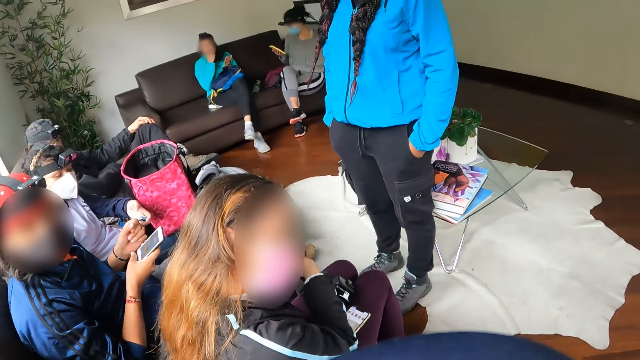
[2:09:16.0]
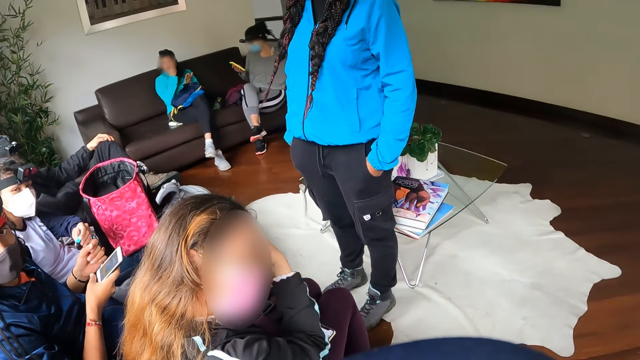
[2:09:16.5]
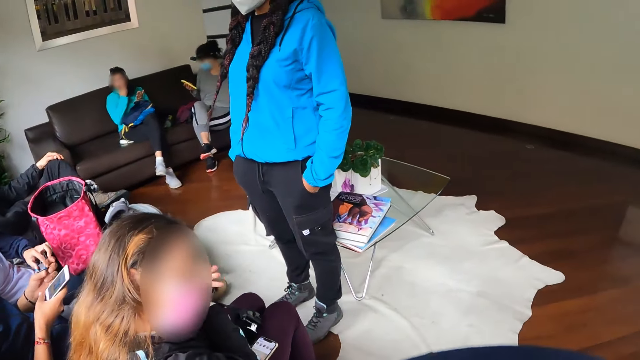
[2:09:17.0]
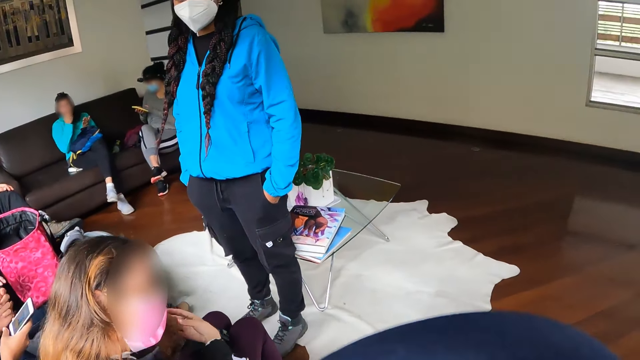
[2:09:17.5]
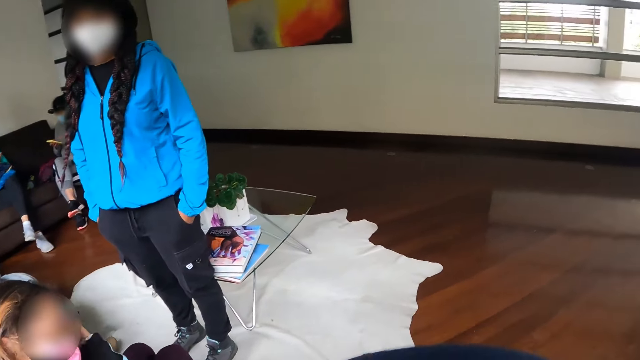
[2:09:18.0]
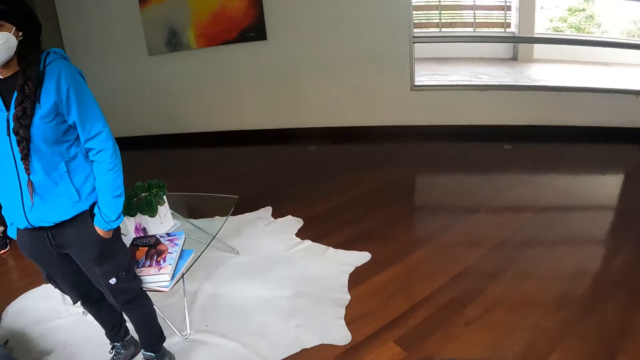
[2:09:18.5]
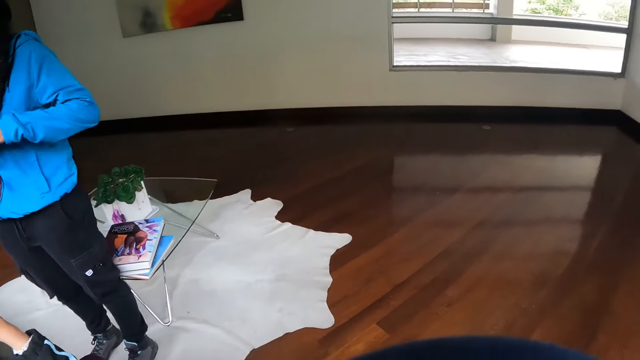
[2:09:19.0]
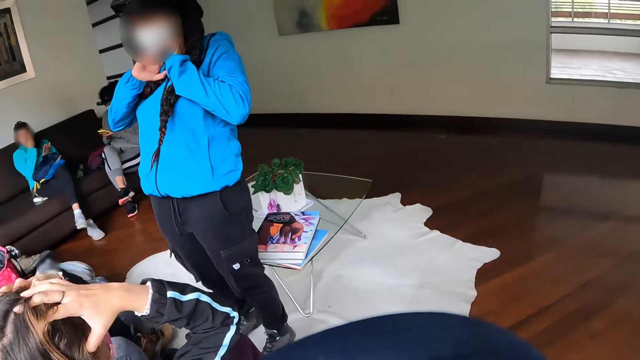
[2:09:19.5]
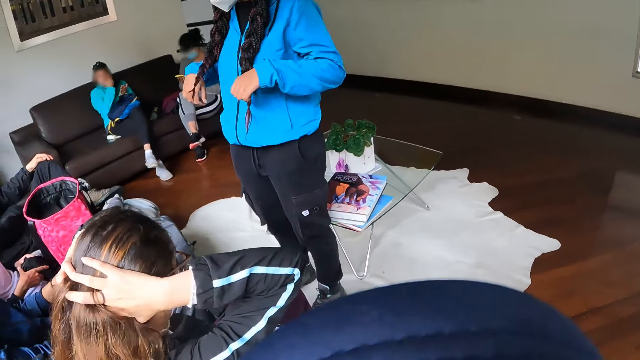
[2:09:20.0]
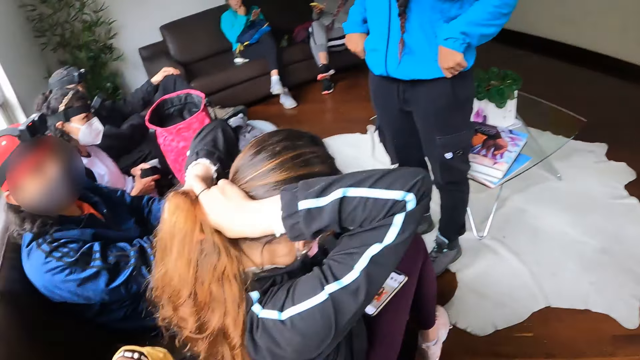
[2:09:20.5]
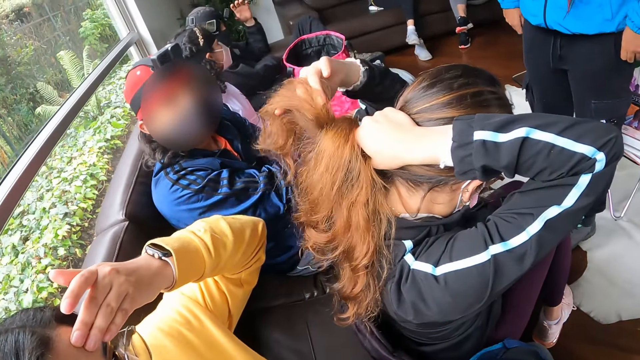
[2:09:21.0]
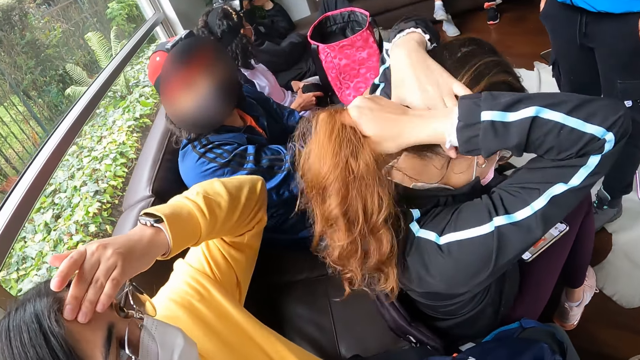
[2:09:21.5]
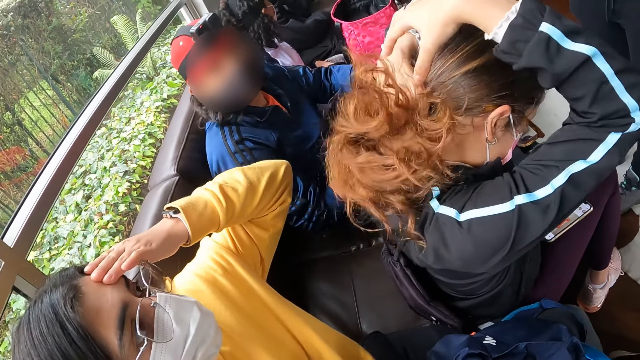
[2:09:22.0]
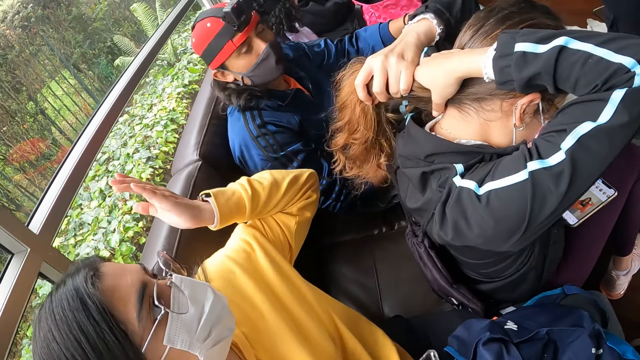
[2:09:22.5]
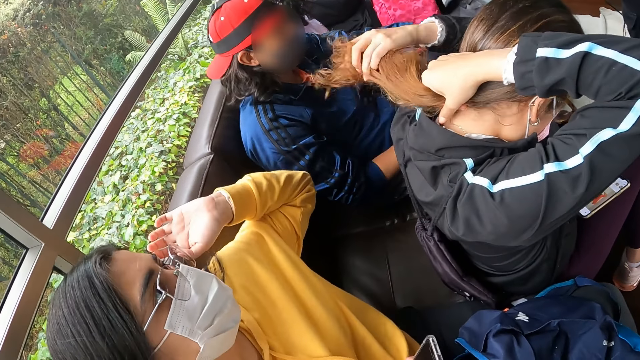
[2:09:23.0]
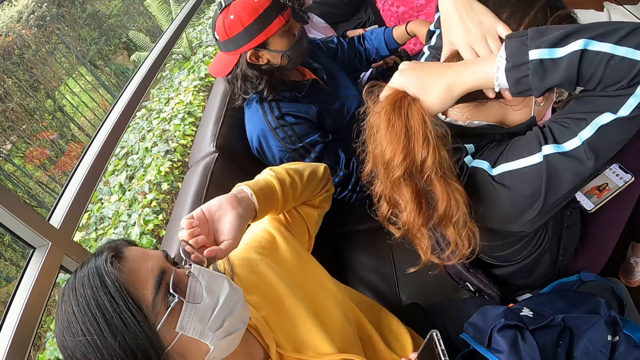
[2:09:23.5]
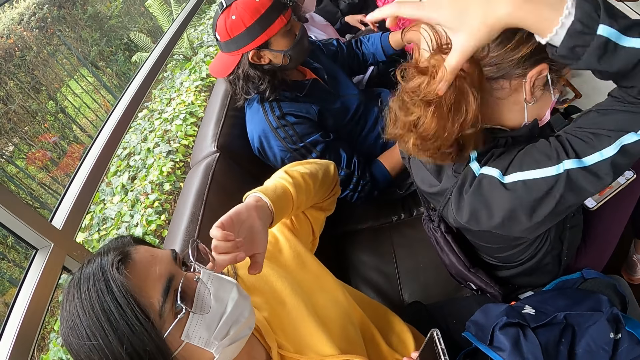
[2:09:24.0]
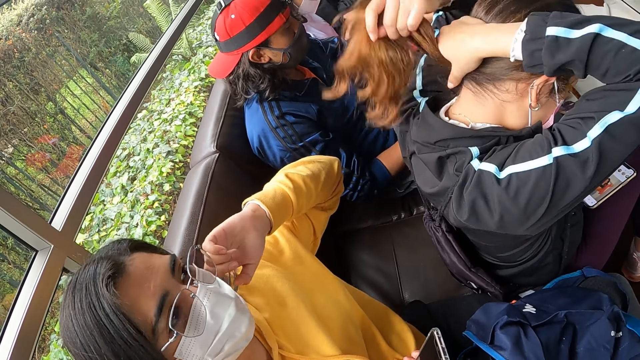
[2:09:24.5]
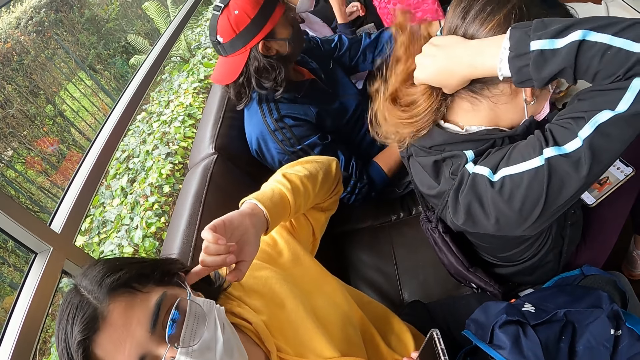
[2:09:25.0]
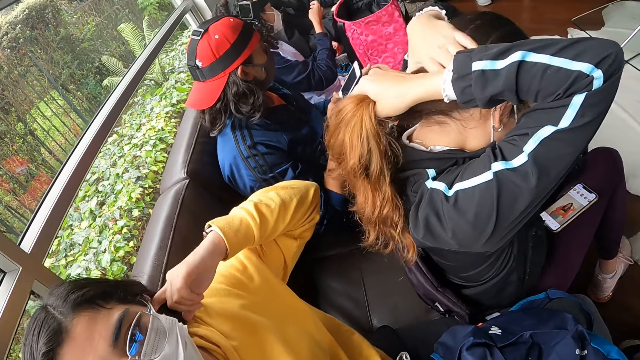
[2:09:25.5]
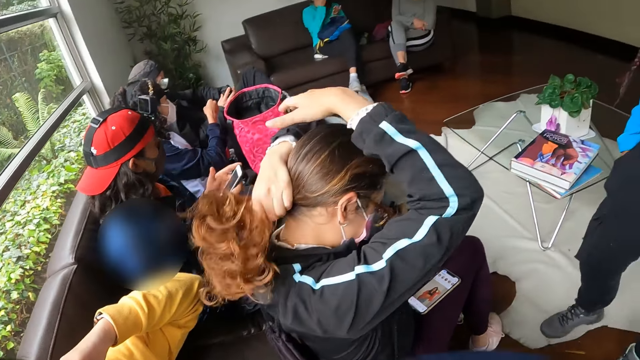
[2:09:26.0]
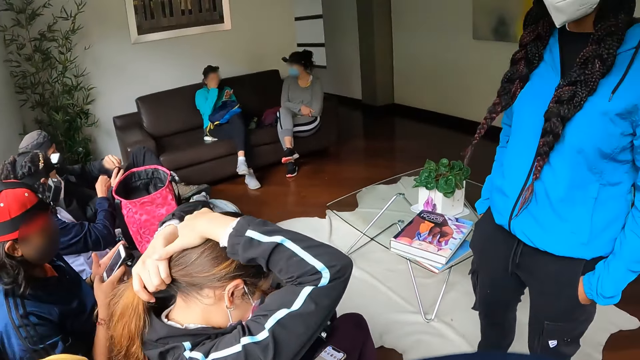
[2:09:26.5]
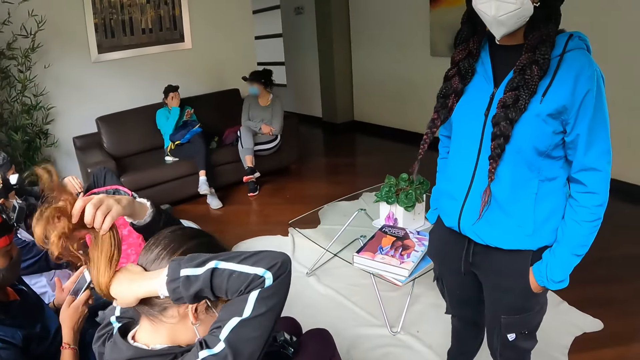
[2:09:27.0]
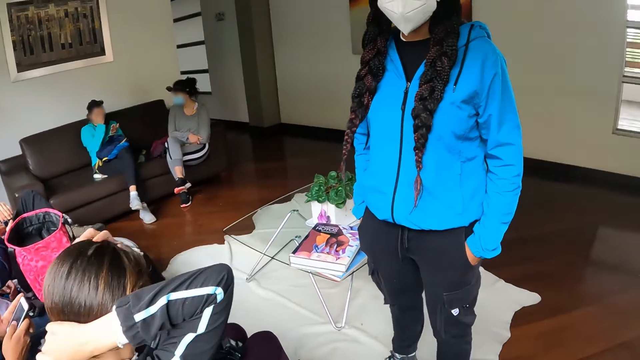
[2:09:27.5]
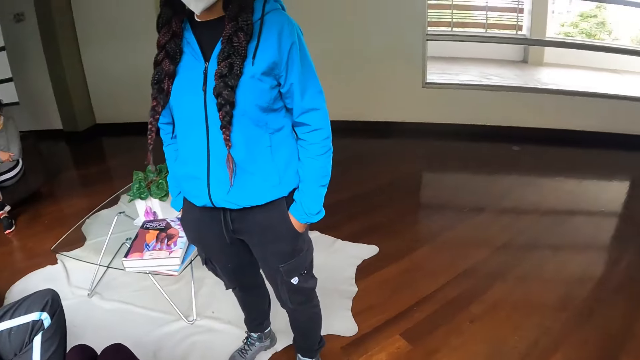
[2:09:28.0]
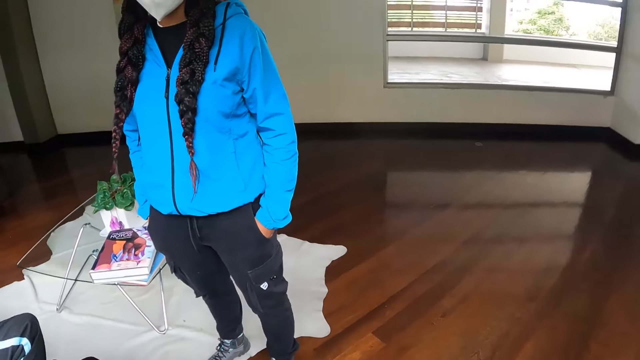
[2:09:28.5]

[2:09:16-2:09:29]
A man takes the battery of a camera from the first woman's left hand with his left hand. The fourth woman moves her hands on her hair. The second woman touches her neck with her hands. The fourth woman moves her hands on her hair and packs her hair with both hands. The second woman puts her hands in her pocket. The man presses the phone with his right hand and holds the phone with both hands.

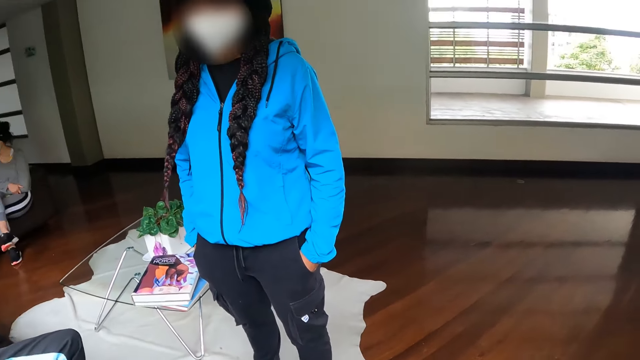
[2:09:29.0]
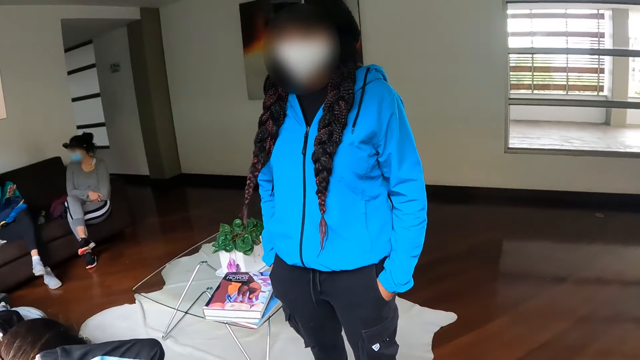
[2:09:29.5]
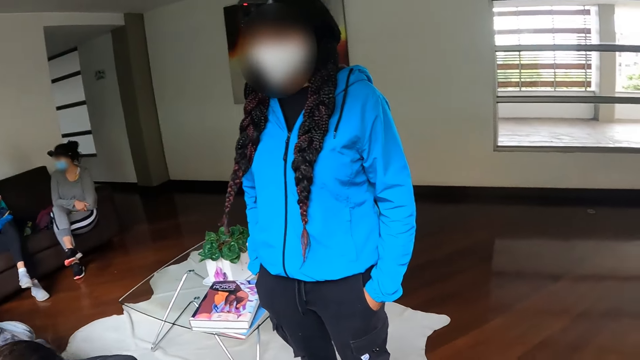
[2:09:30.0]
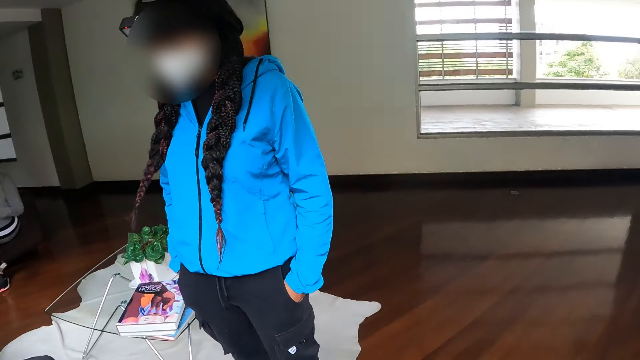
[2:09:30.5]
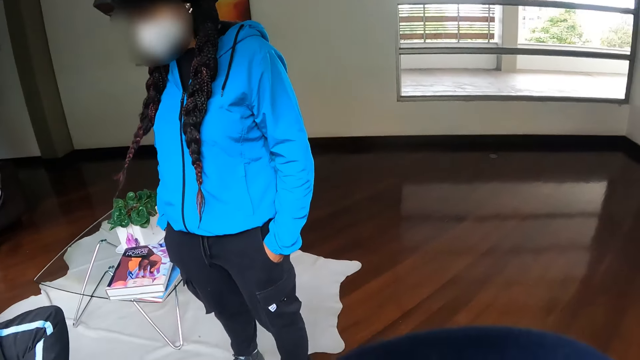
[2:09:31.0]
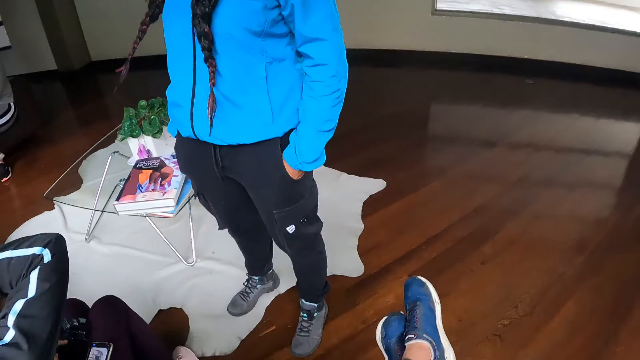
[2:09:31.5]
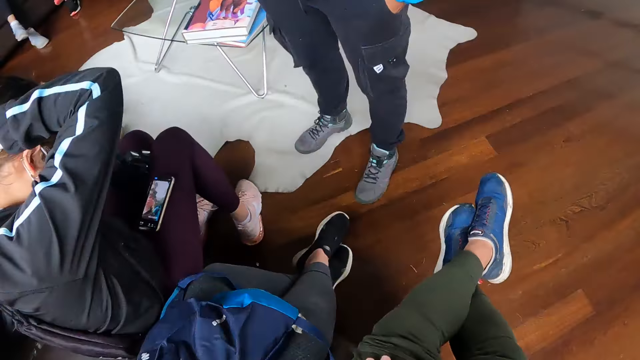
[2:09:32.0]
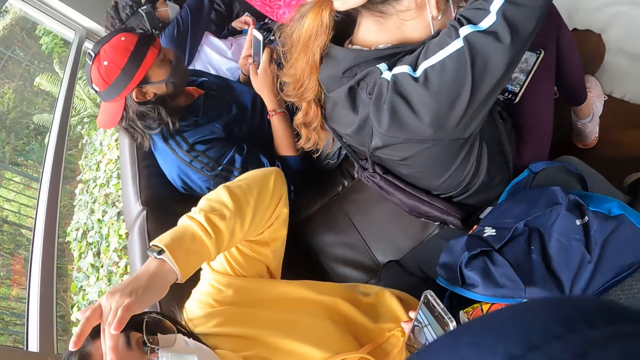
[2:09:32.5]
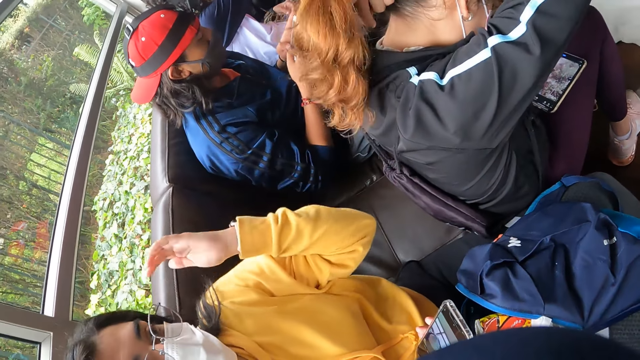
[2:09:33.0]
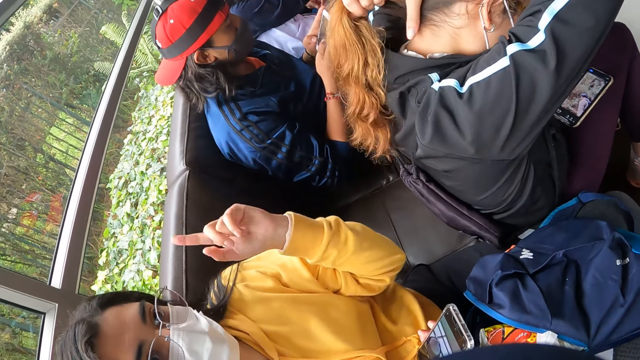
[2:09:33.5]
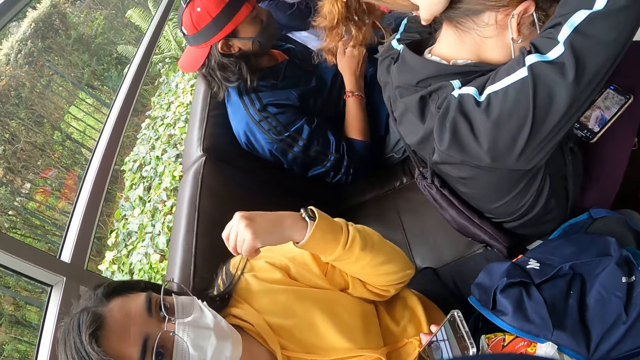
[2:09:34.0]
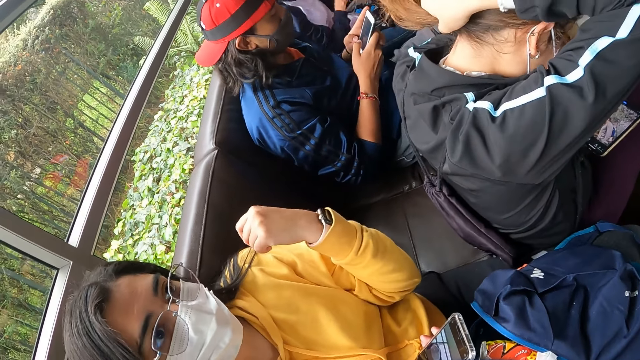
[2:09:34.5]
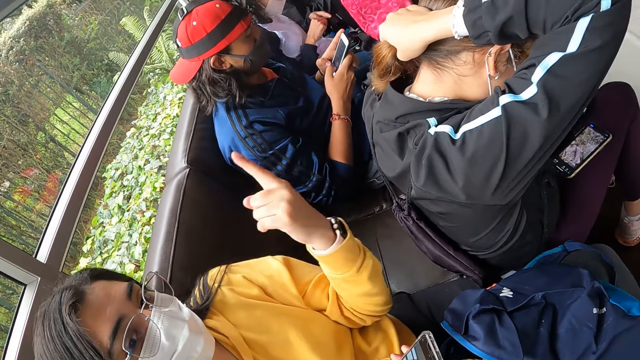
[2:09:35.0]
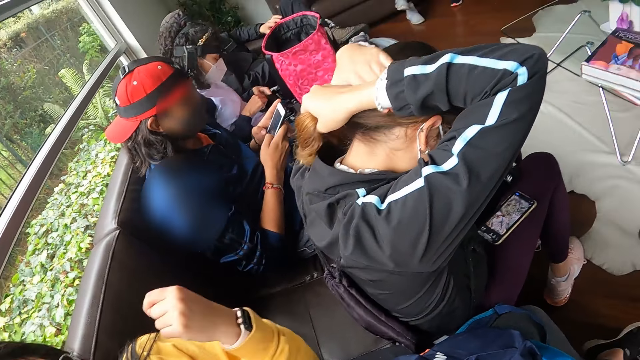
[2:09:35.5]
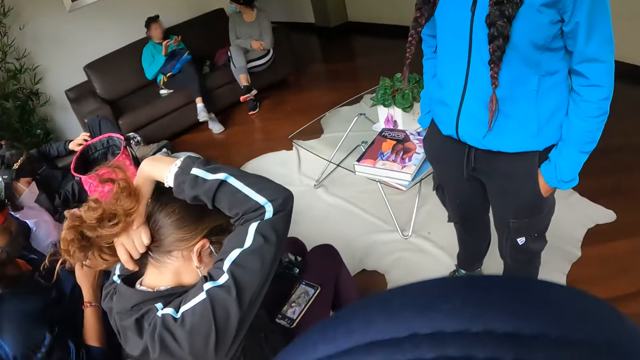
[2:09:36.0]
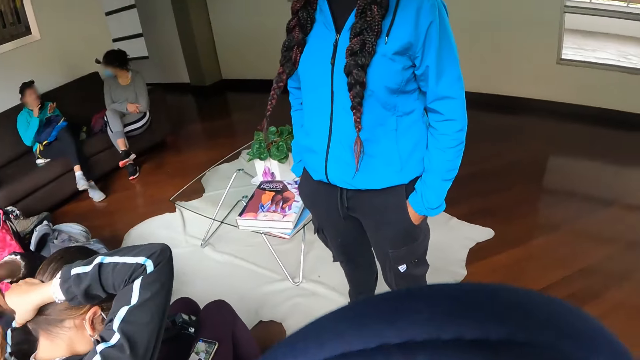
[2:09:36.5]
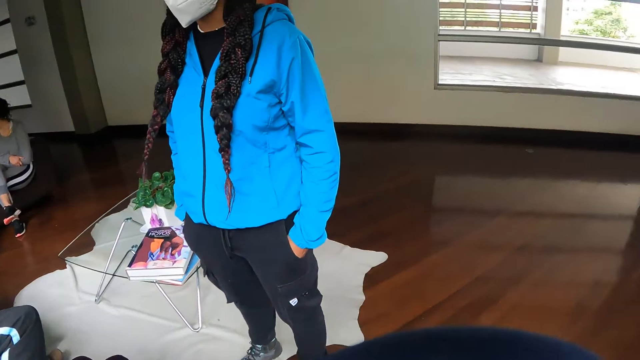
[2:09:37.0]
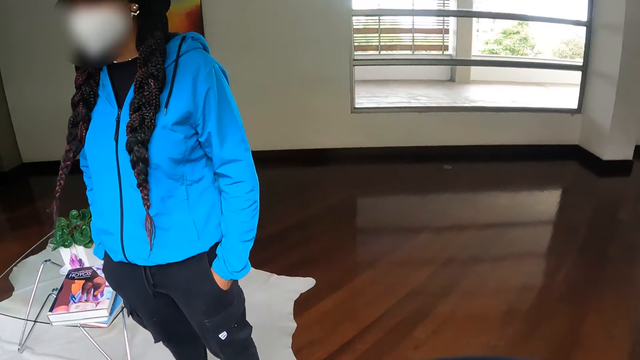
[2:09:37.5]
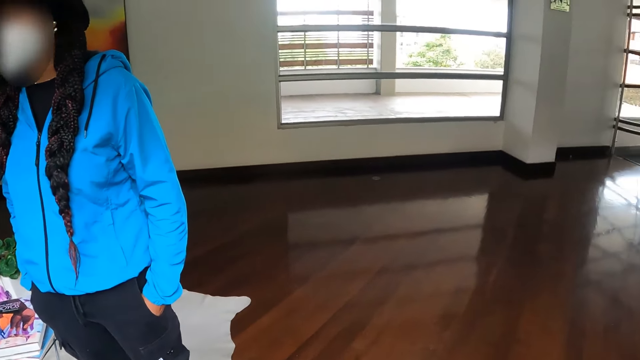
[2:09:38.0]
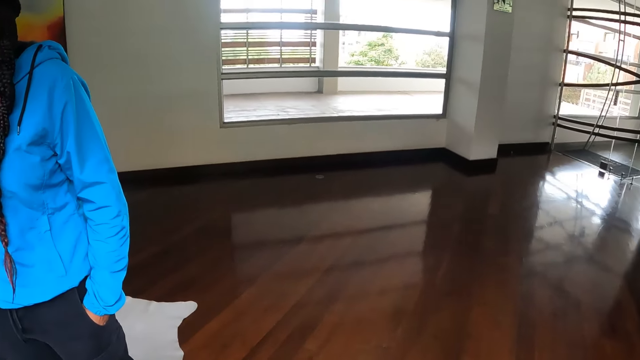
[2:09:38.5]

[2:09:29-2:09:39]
The camera wearer looks at the second woman. A man presses the phone with both hands. The third woman moves a finger on her face. The man operates the phone with his hands. The third woman points a finger.
